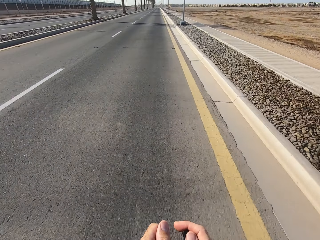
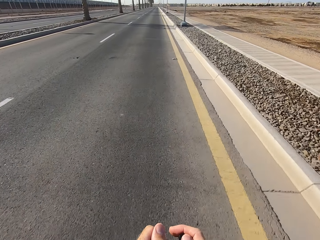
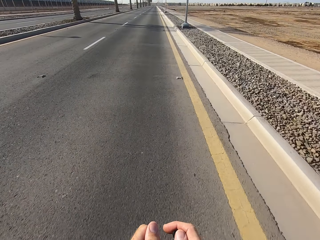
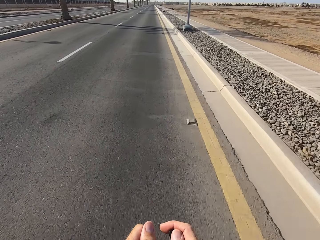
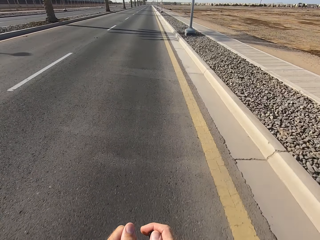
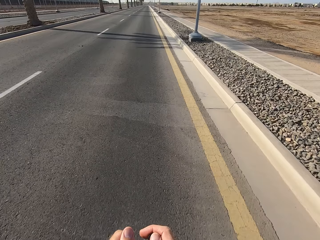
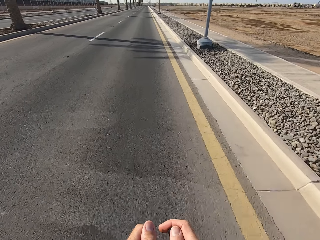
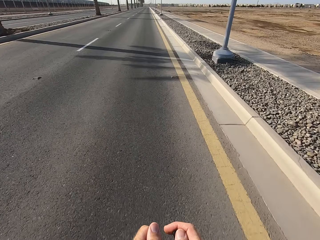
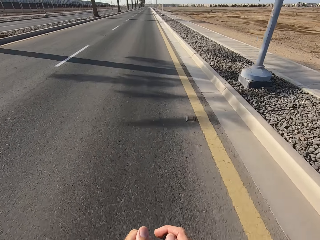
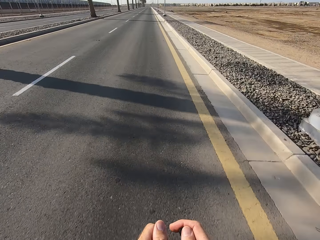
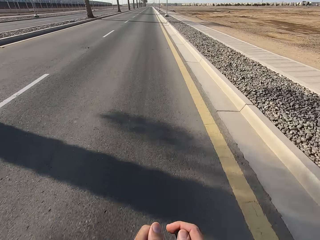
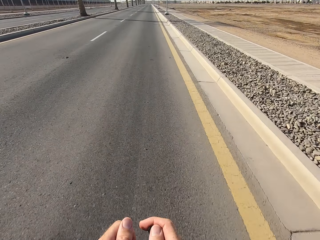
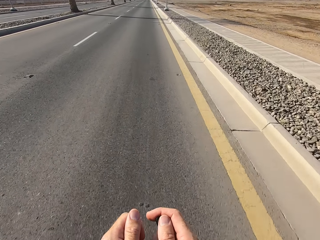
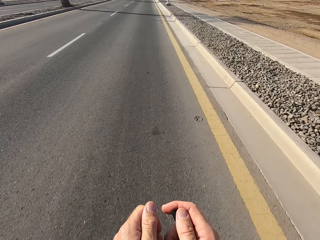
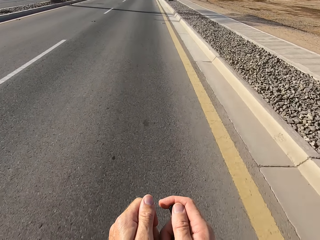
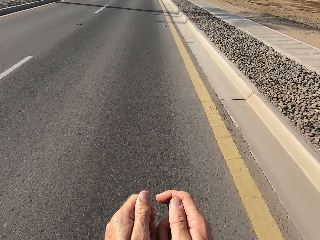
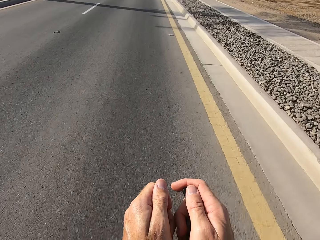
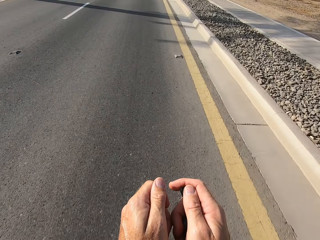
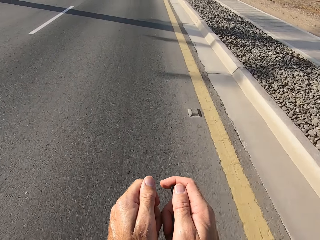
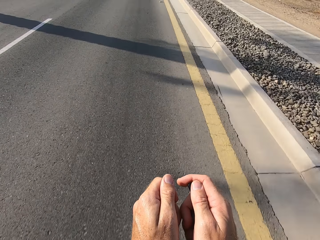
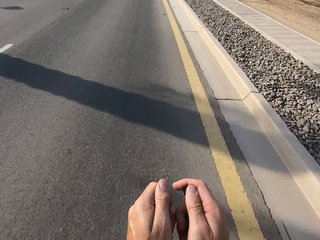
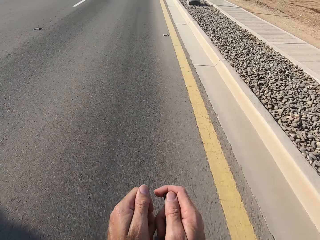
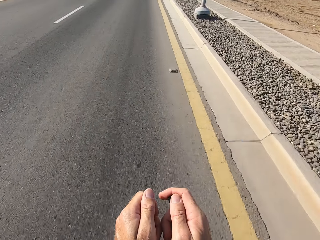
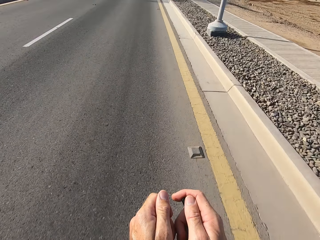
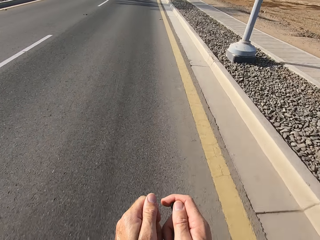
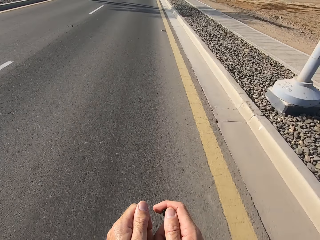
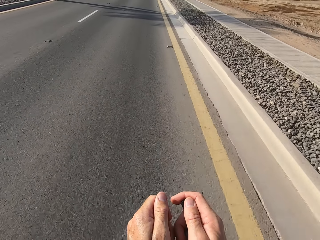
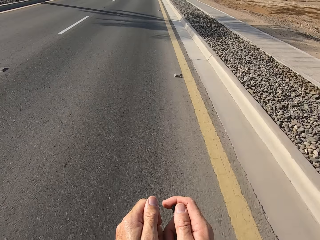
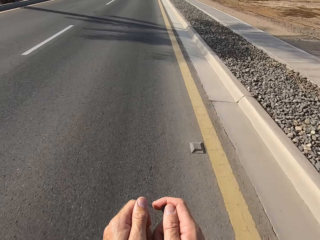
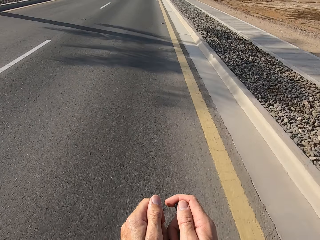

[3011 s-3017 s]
The camera wearer stares at the road.

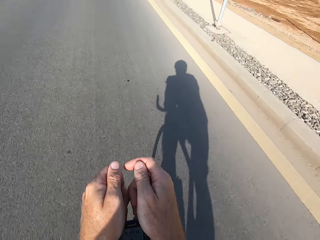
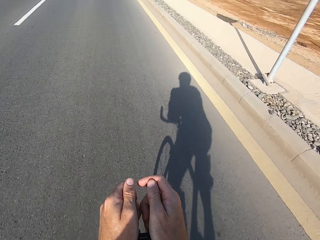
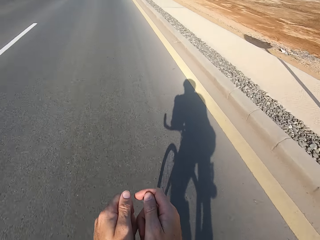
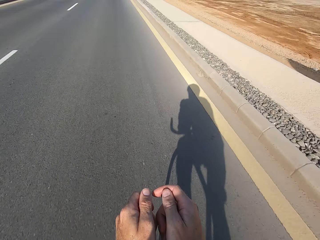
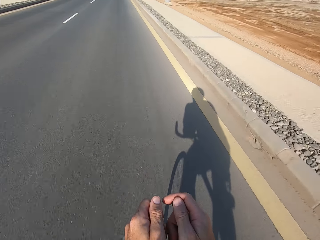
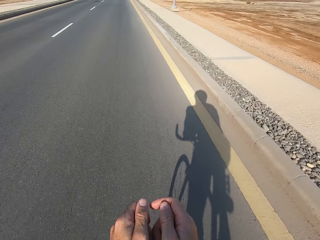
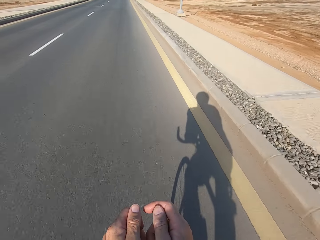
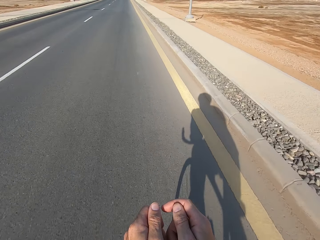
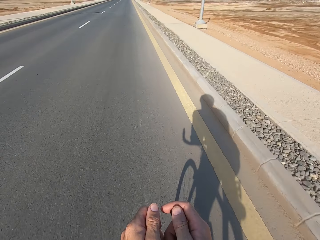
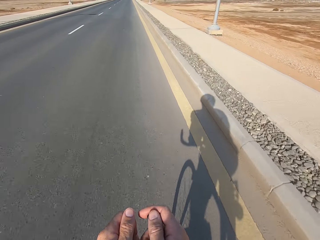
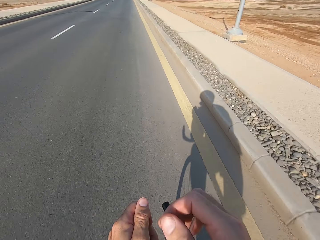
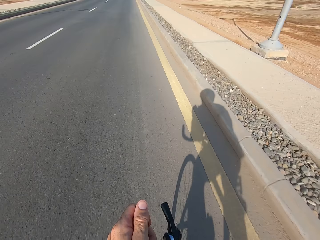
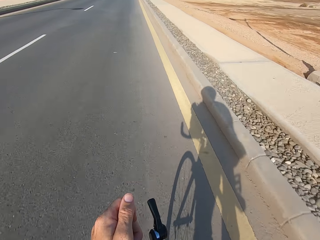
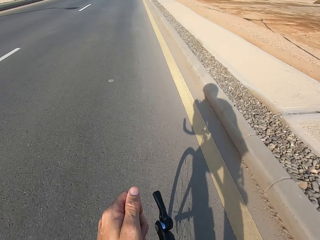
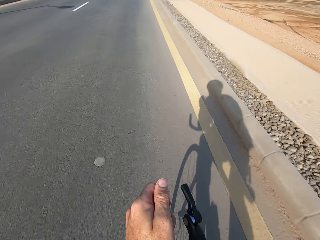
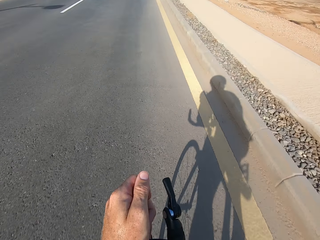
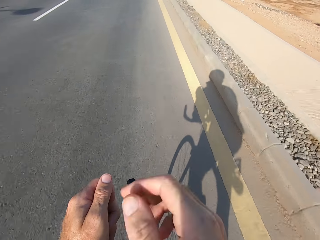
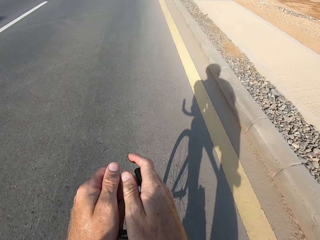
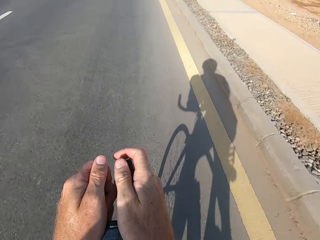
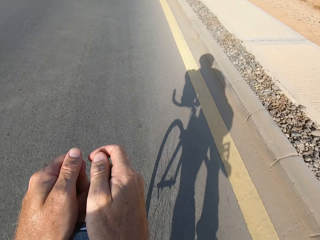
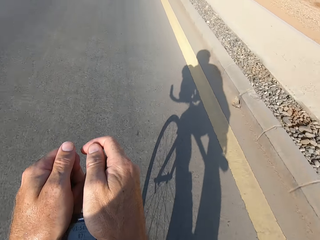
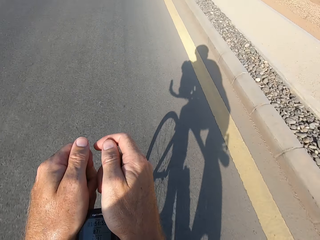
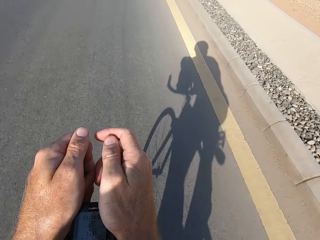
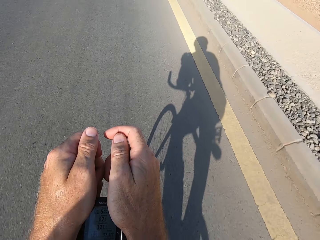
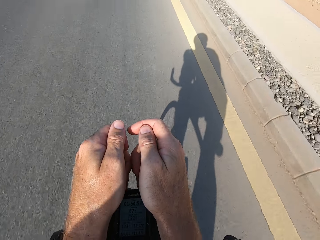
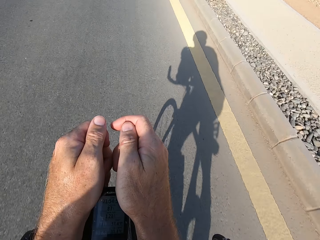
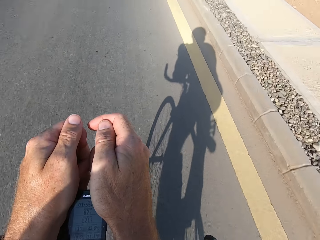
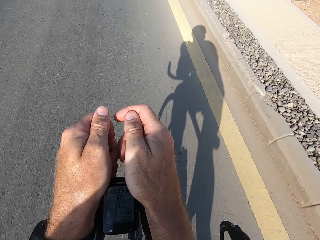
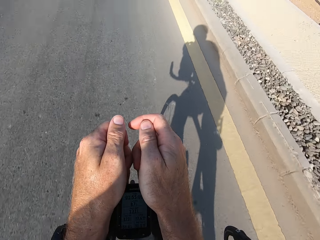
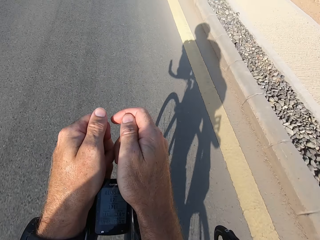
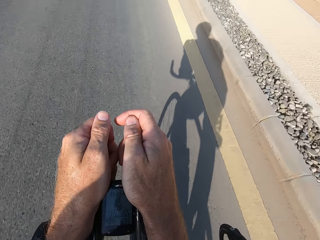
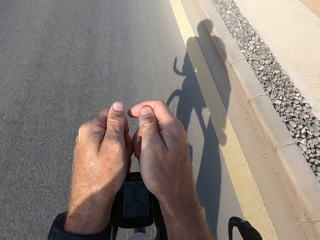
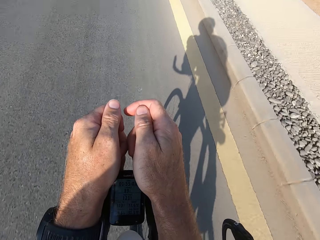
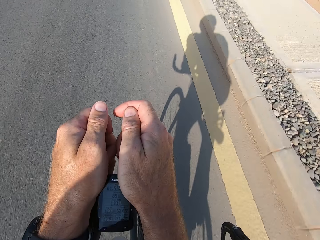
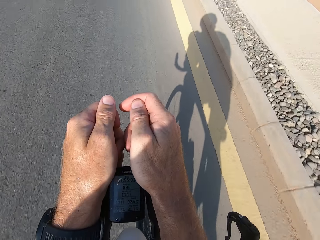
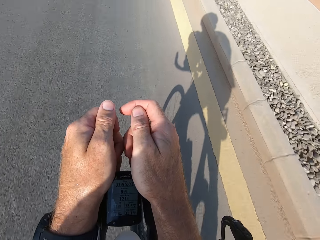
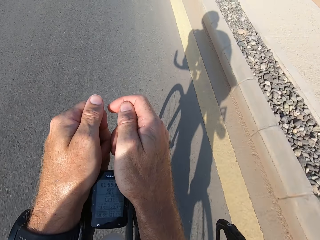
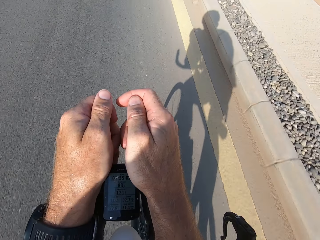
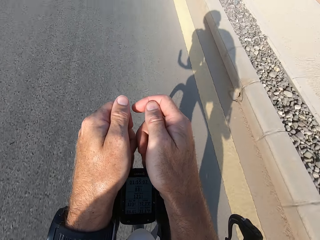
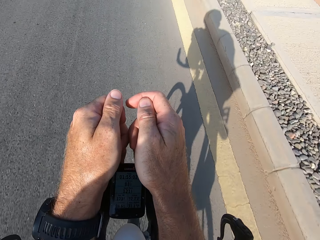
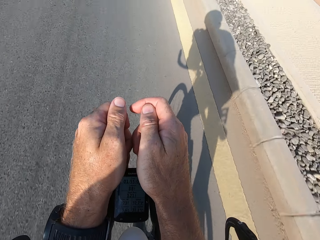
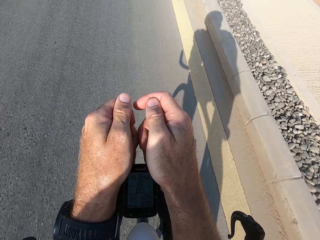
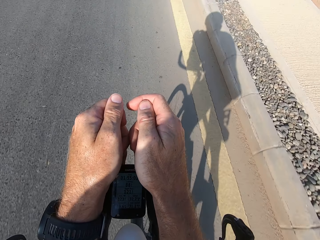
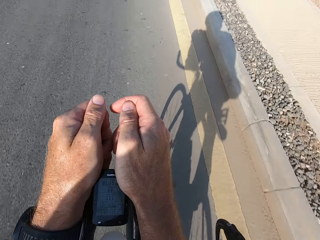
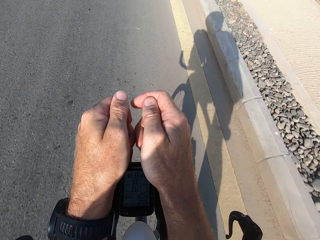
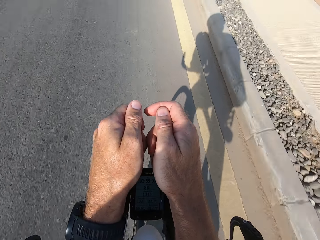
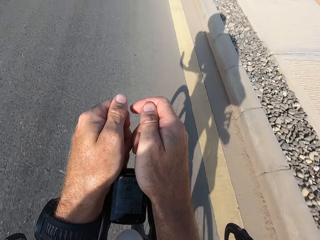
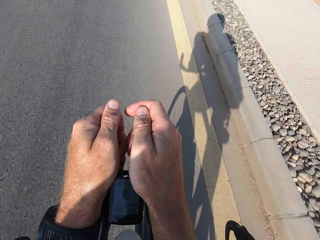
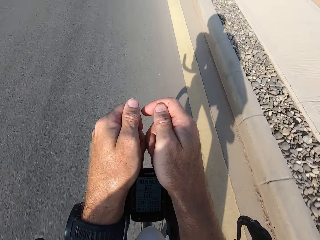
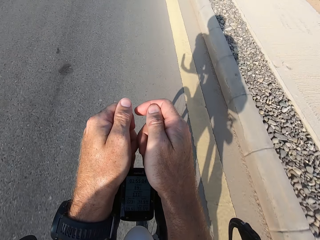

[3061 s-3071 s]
The camera wearer swings the right hand. They touch something. They hold the handlebar. They cycle the bicycle.

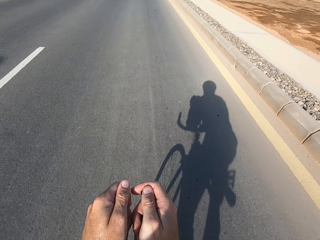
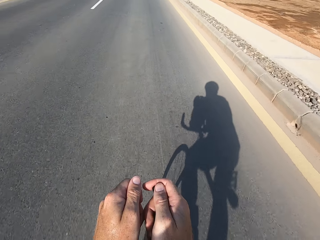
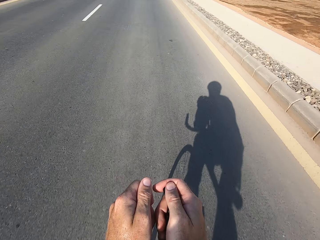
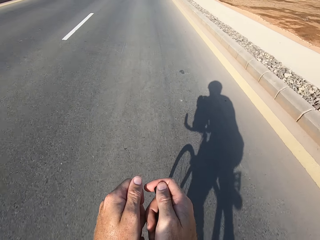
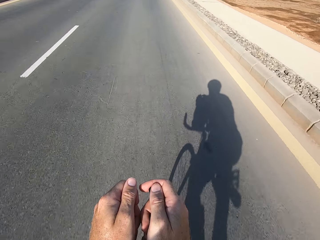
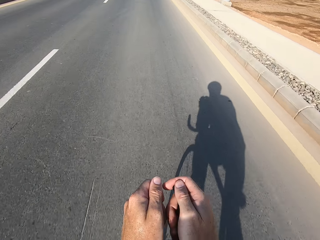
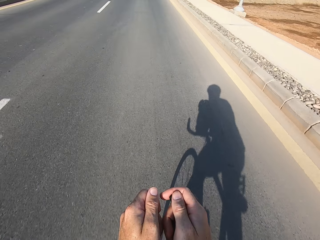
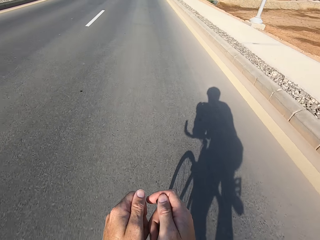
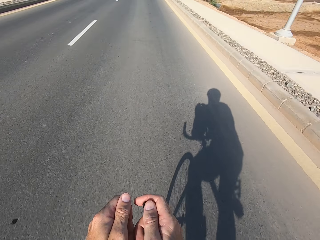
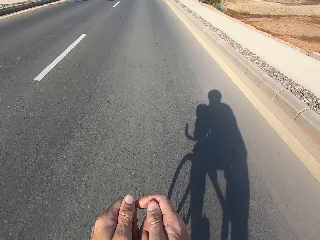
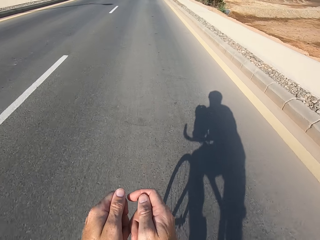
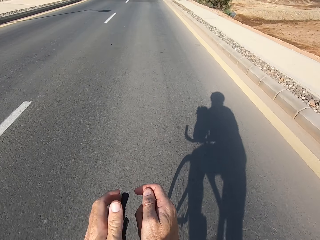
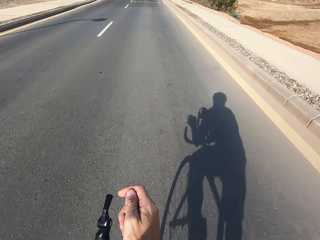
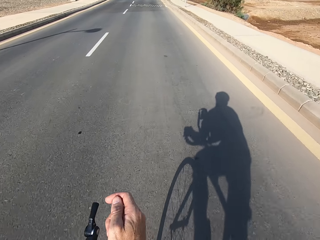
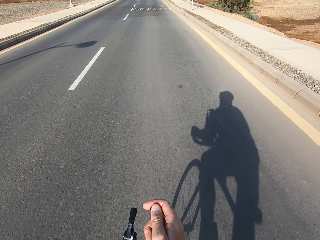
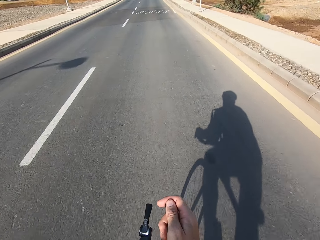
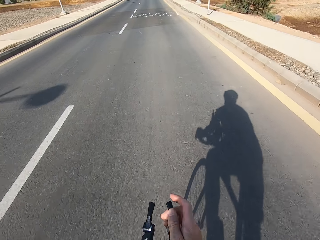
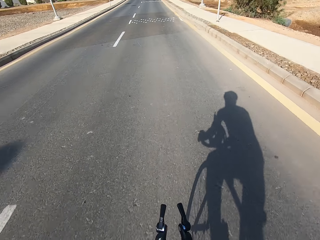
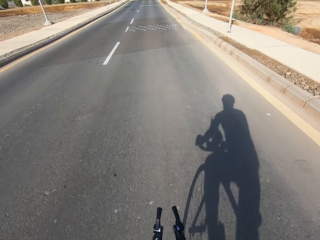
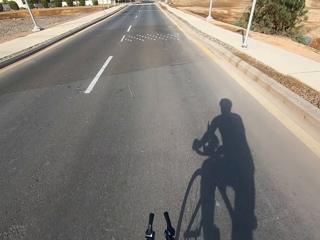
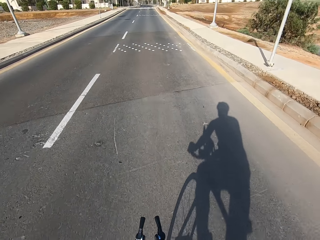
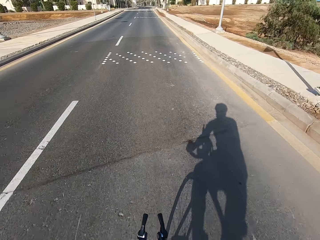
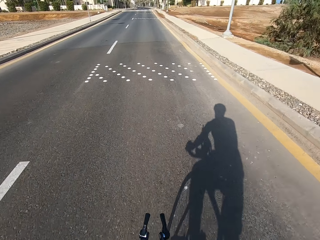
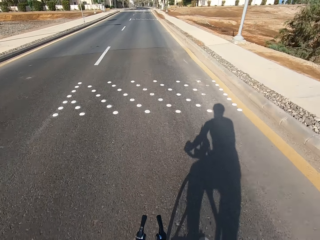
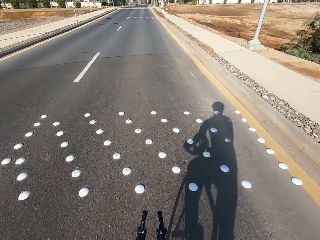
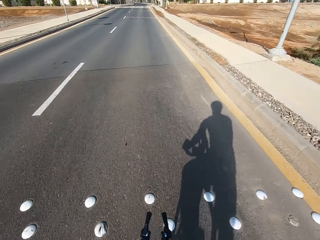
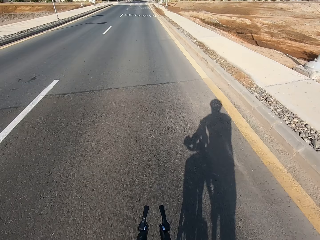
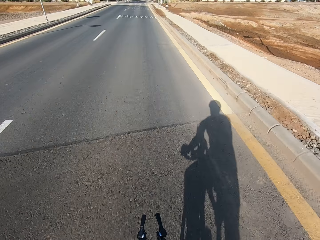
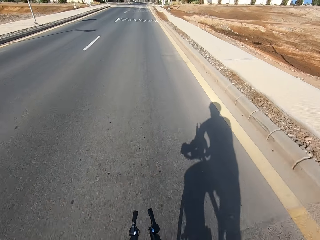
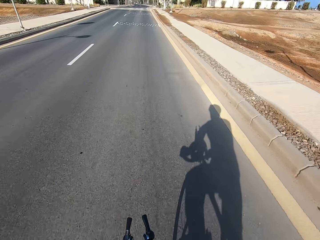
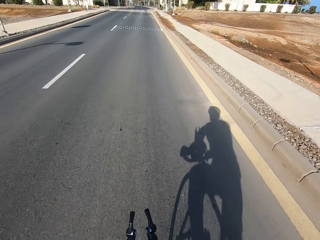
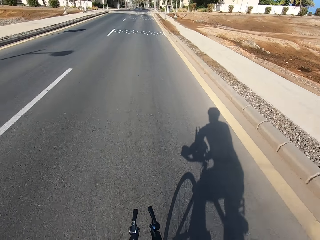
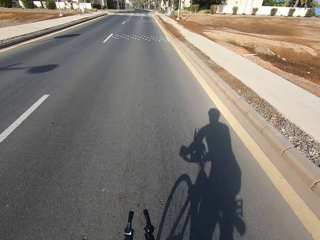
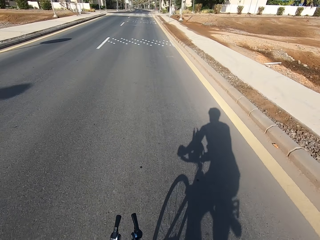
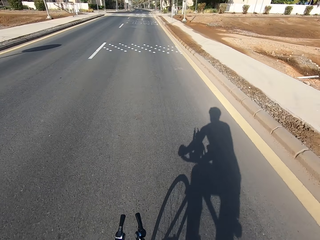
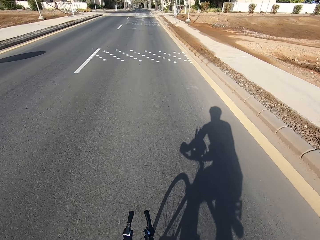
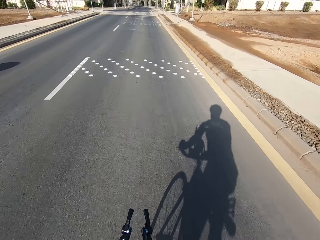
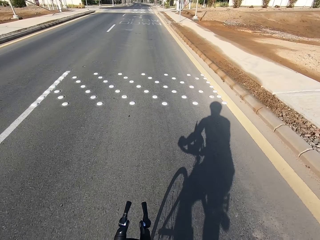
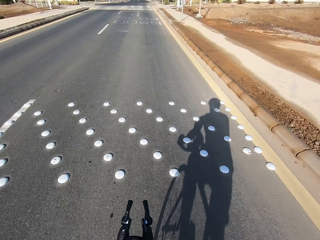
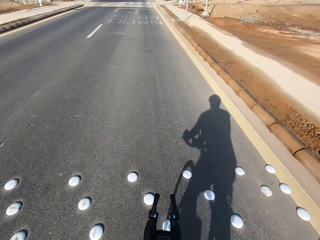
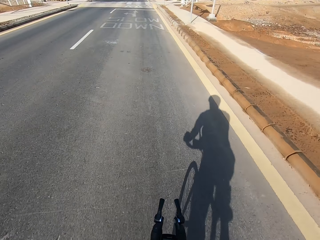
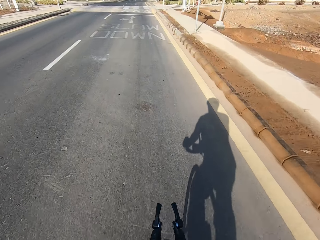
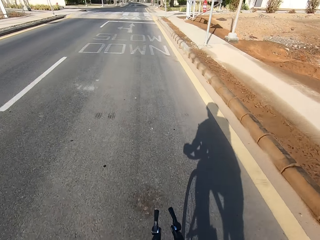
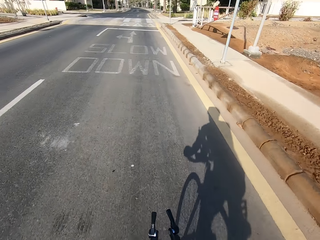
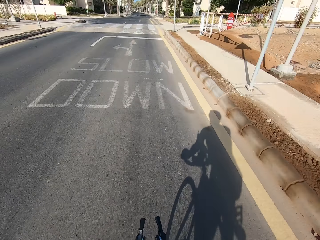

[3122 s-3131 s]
The camera wearer swings the left hand. They touch something. They swing the right hand. They touch something. They cycle the bicycle.
